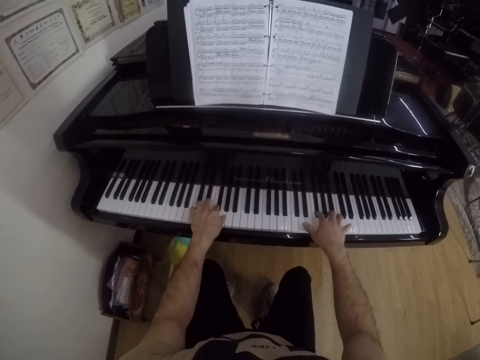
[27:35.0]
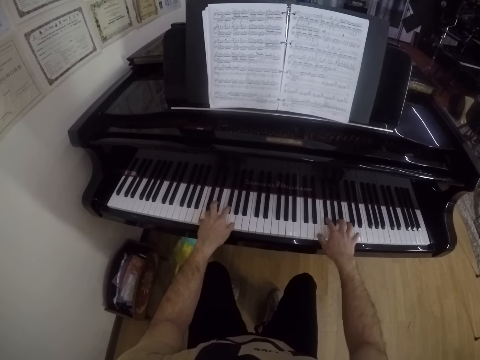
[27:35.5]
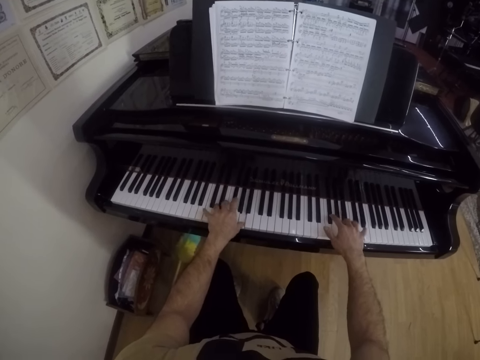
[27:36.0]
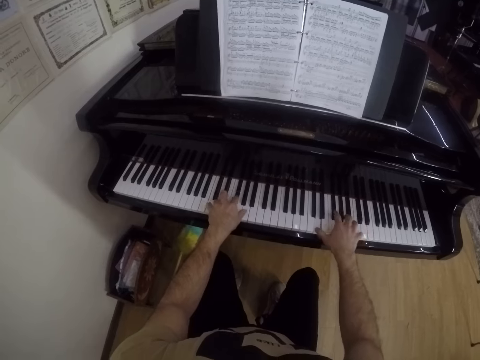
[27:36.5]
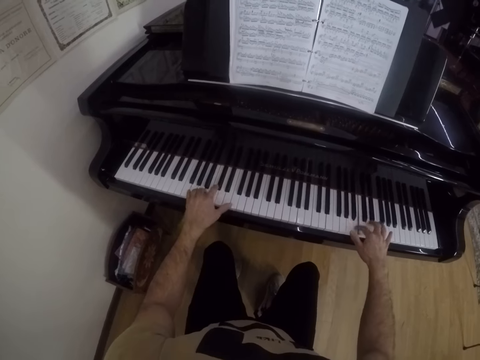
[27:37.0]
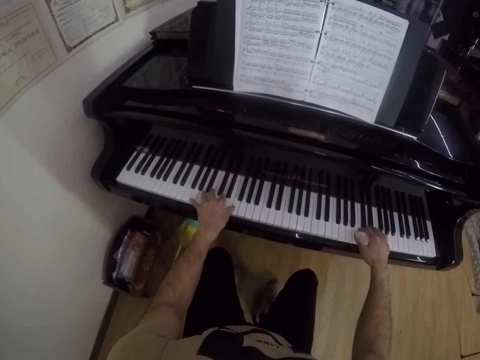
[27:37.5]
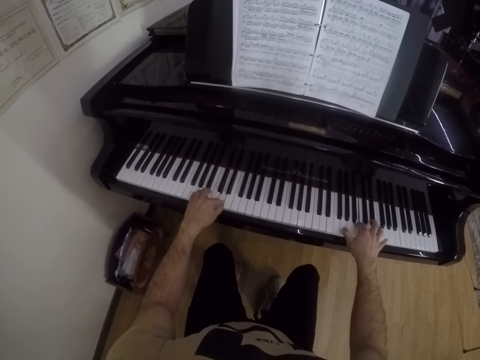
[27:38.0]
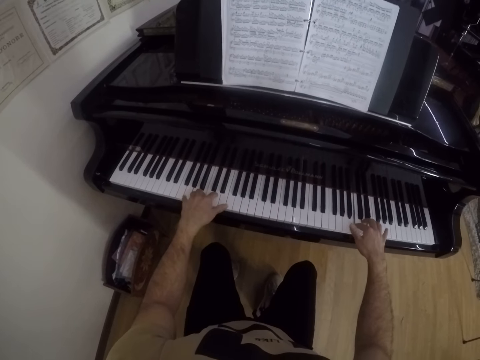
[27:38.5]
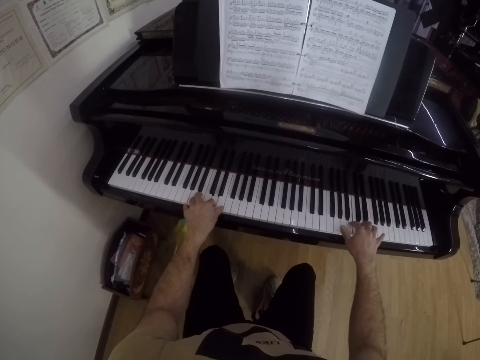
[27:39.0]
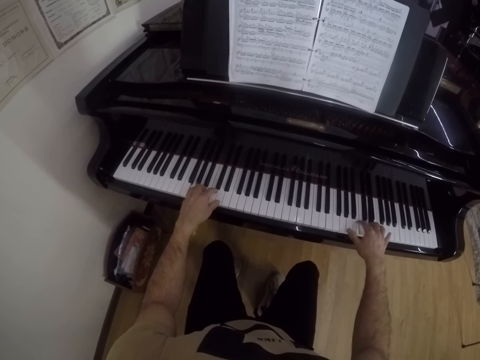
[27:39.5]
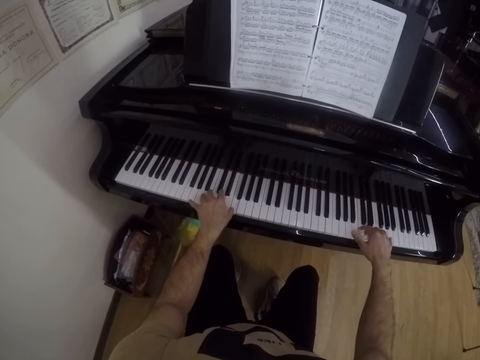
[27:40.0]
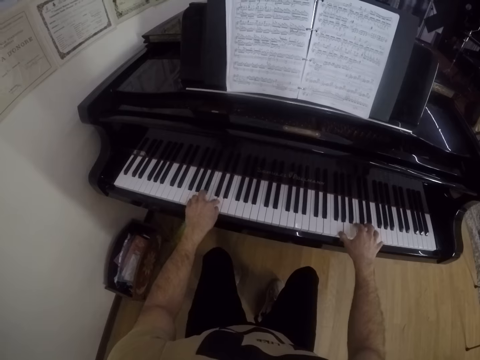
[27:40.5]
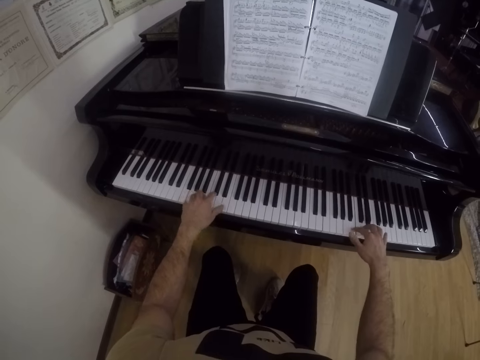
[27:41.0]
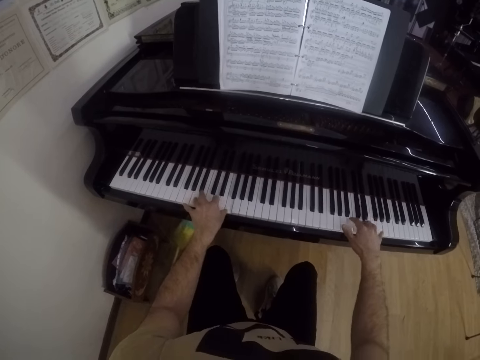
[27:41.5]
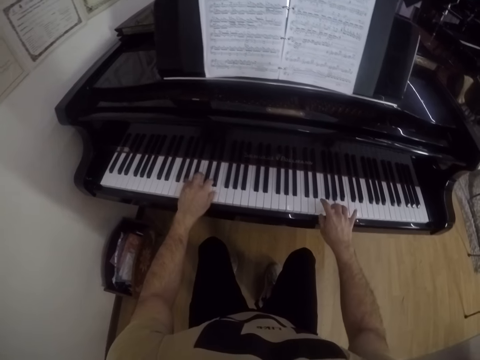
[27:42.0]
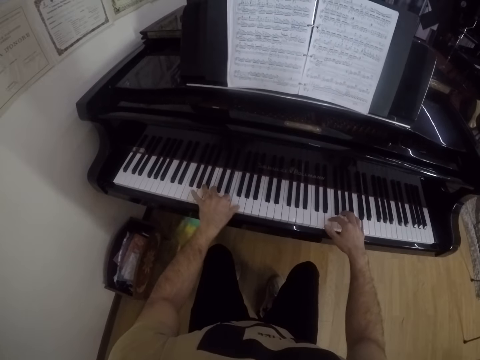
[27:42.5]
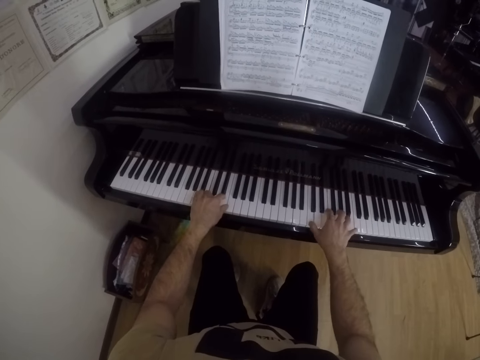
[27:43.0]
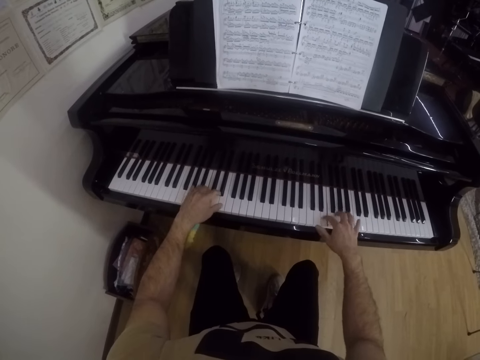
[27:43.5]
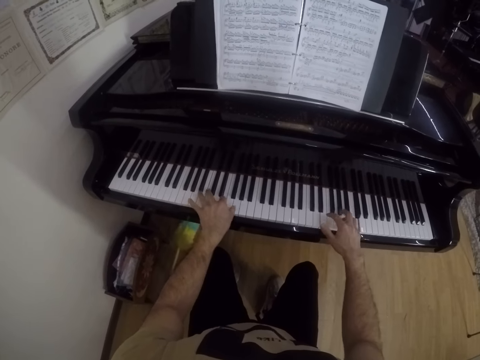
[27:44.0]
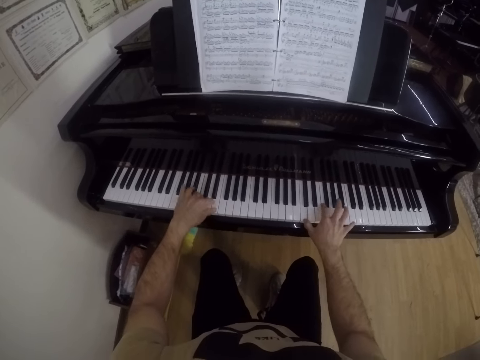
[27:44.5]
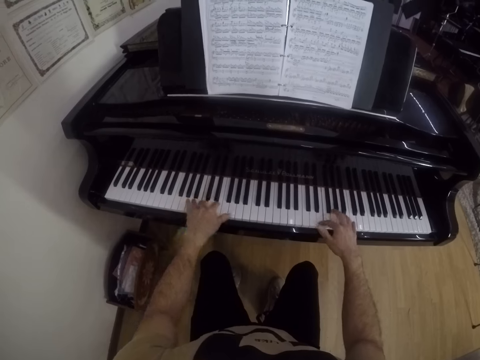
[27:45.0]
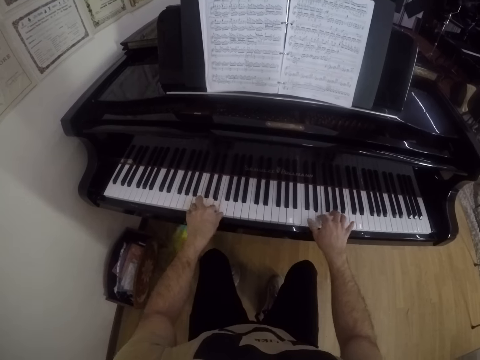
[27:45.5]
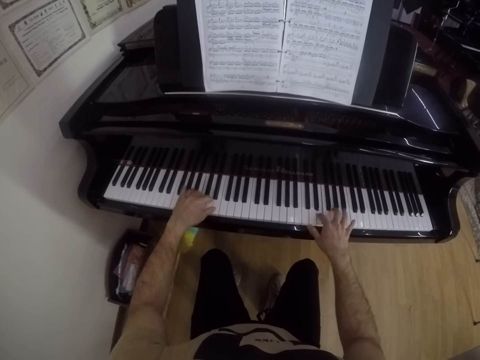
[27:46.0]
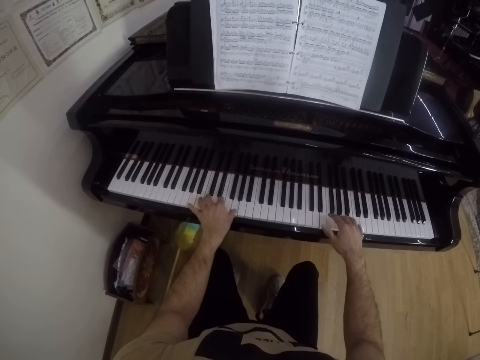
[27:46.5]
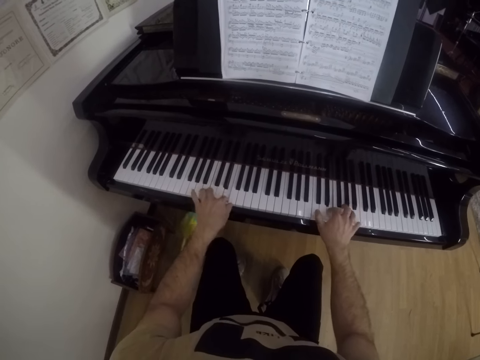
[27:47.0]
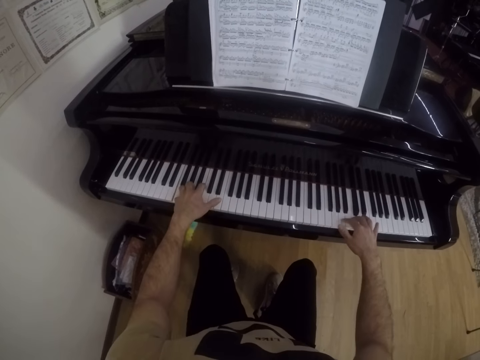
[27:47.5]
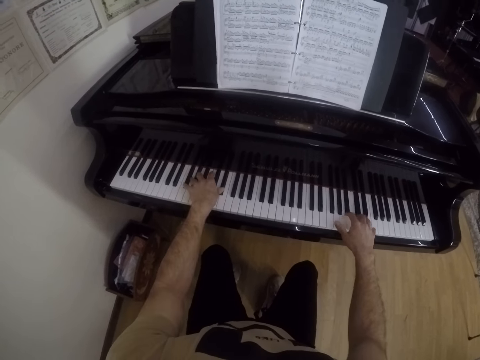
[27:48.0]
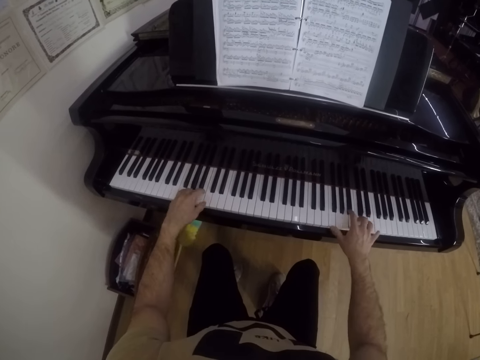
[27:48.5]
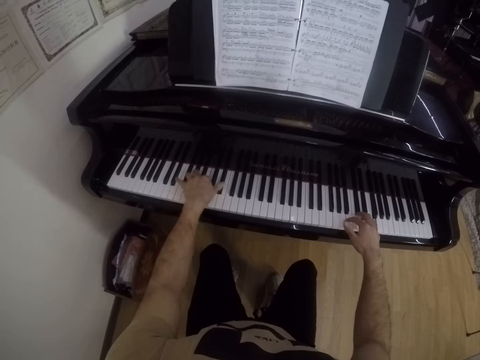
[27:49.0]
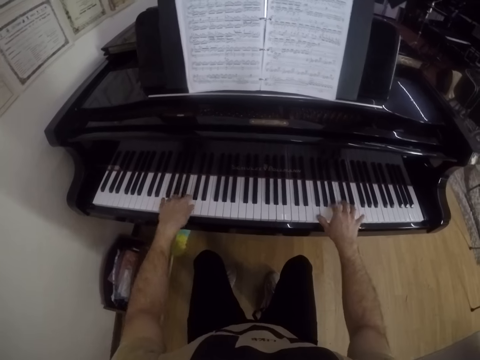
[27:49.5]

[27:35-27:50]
The camera wearer plays the piano.

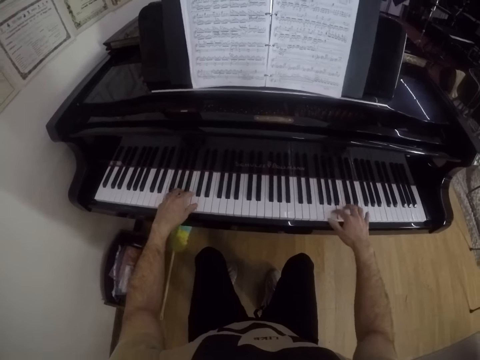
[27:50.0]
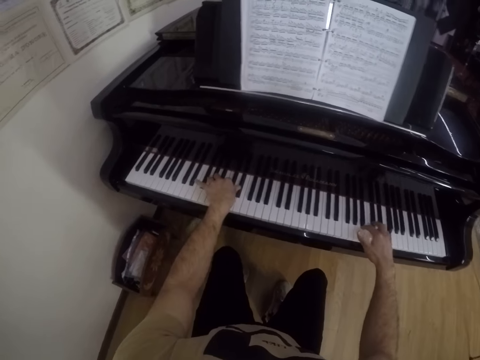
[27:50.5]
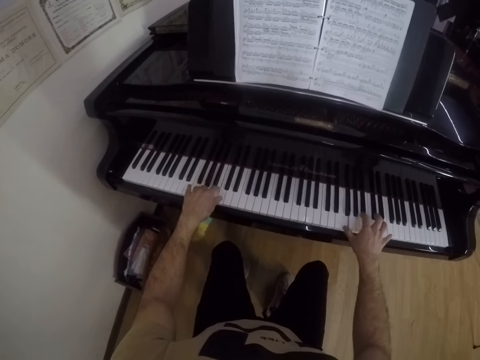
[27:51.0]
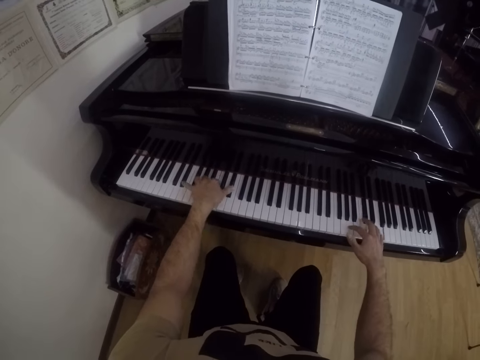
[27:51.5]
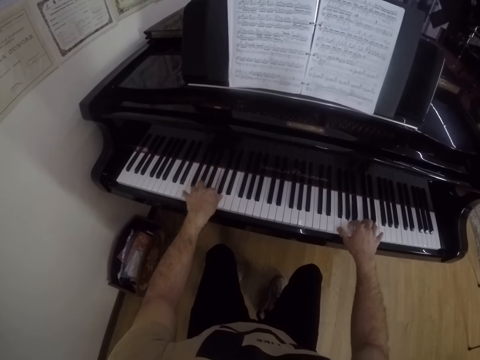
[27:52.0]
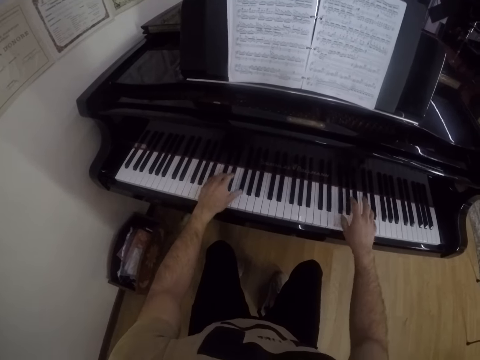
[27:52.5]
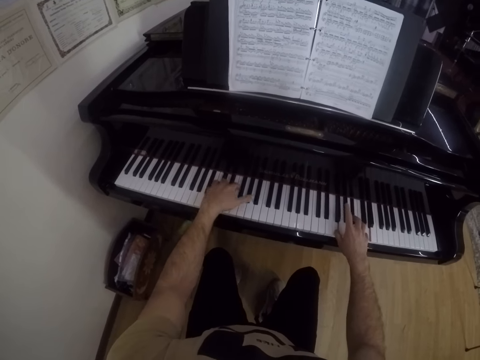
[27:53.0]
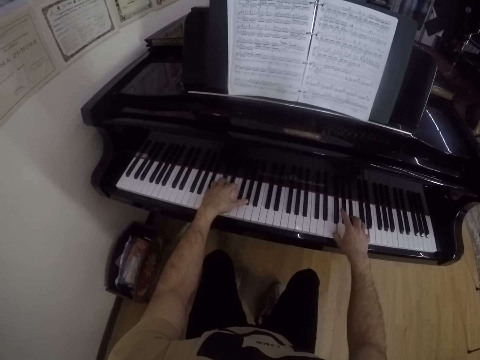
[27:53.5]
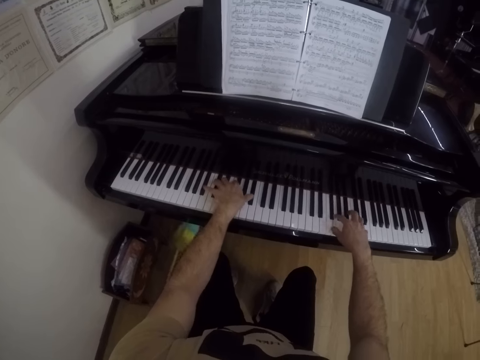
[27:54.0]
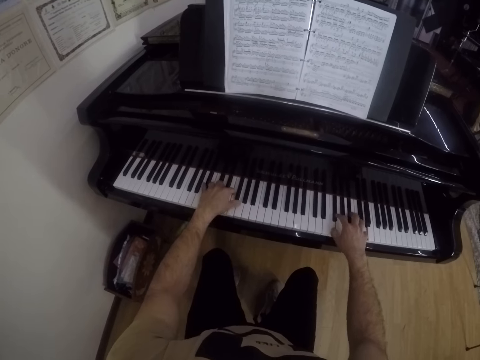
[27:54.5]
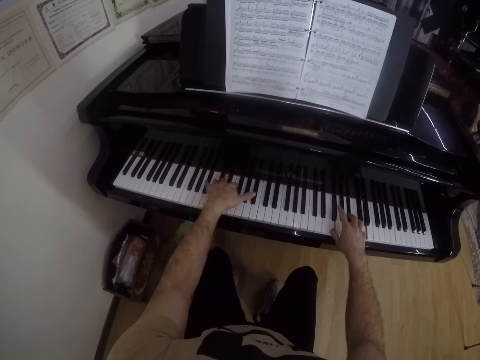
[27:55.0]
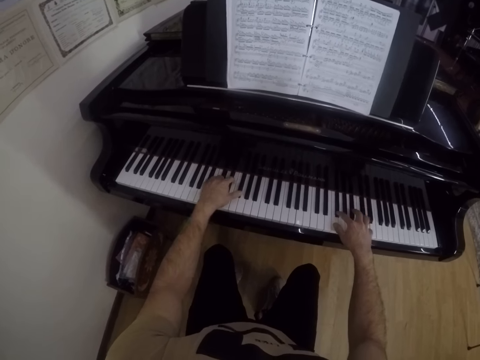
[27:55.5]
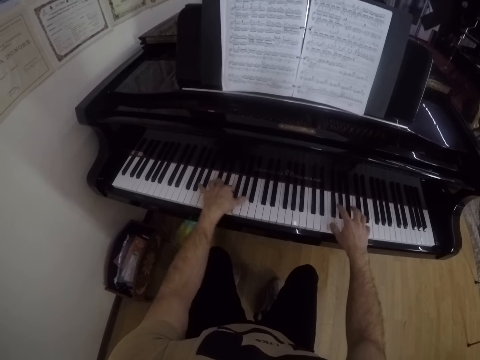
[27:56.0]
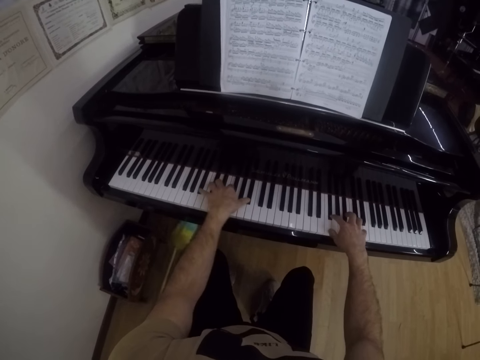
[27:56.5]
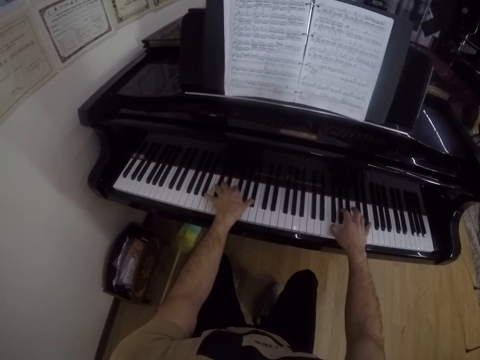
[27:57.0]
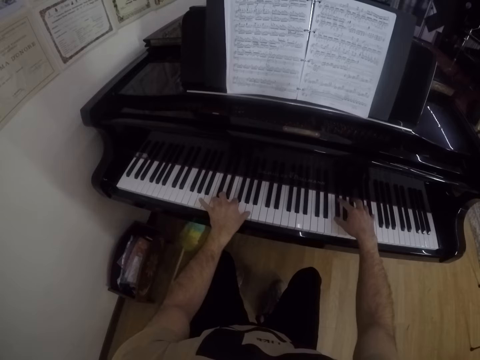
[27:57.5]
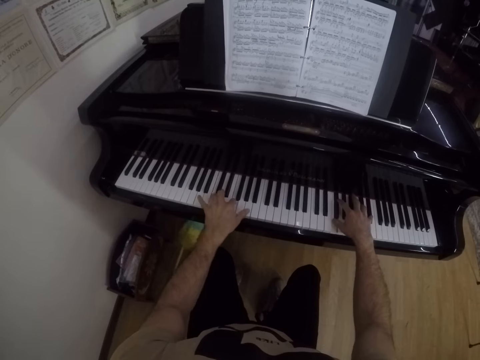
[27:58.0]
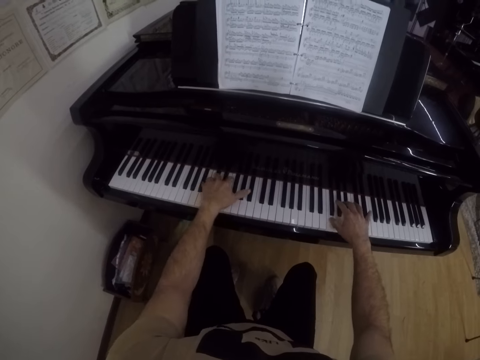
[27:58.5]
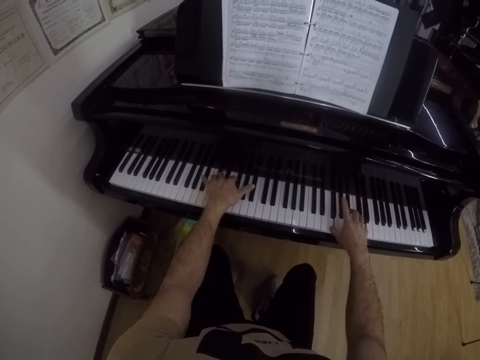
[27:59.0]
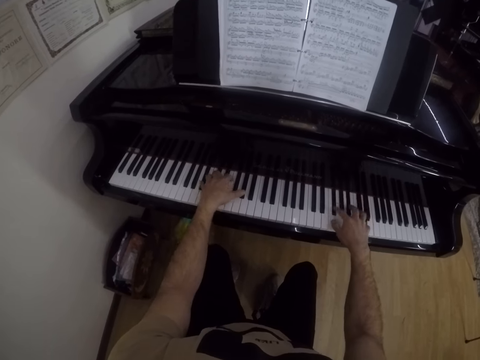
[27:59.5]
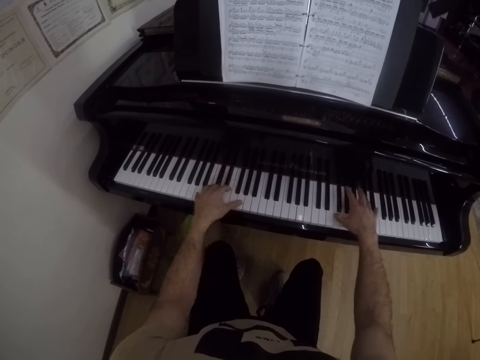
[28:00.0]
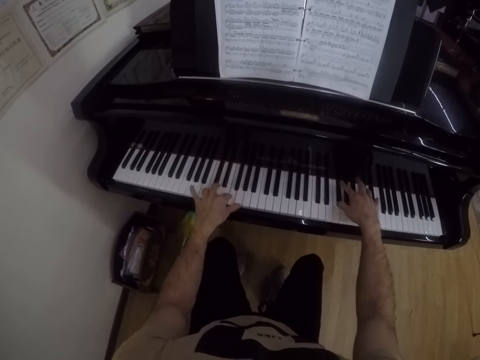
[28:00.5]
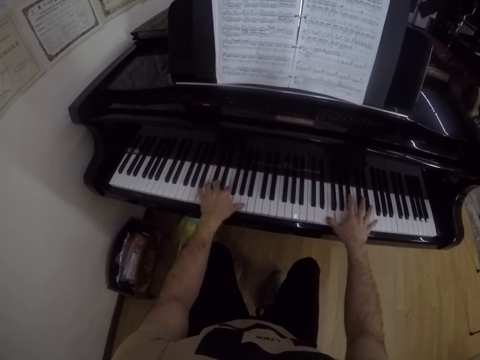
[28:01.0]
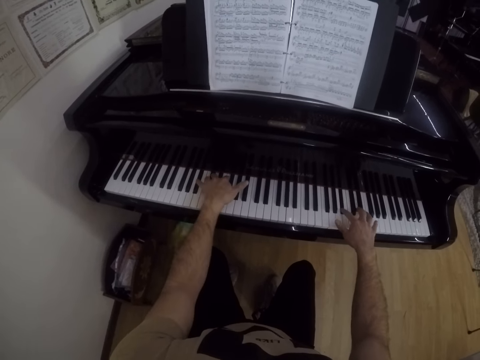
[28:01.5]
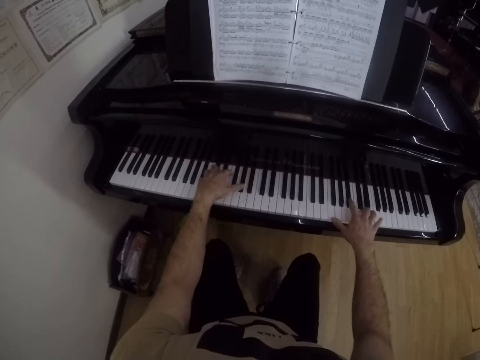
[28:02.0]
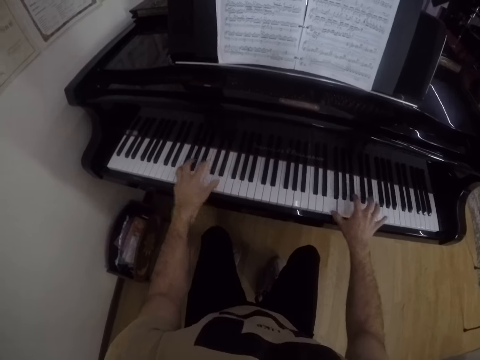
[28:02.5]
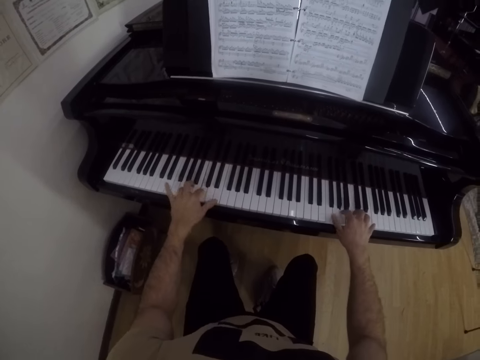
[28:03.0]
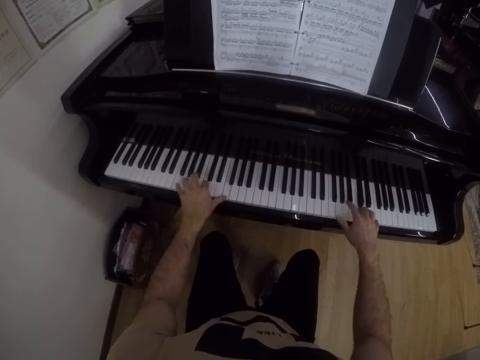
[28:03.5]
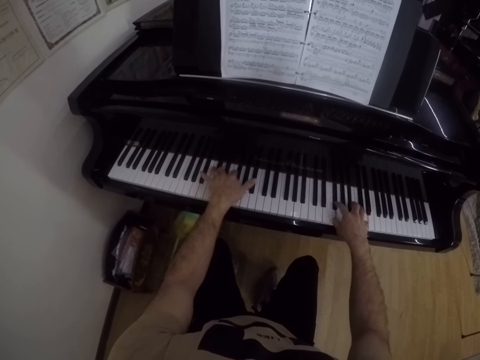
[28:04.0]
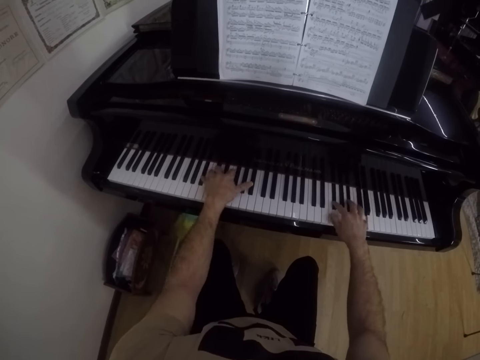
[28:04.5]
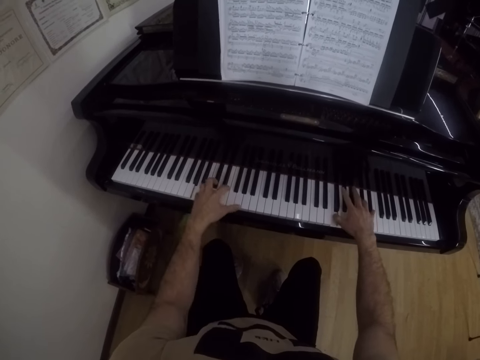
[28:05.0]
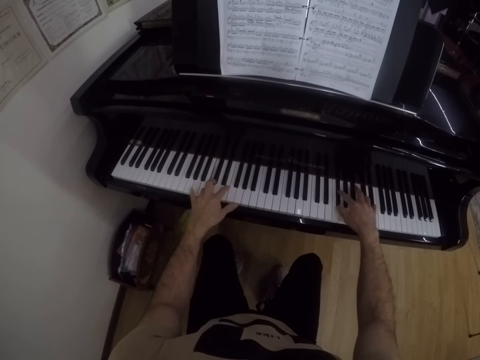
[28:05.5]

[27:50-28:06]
The camera wearer reads the piano. They play the piano.
